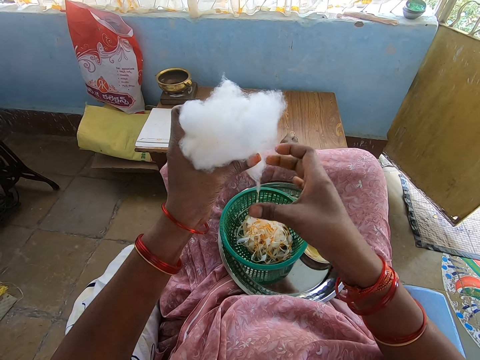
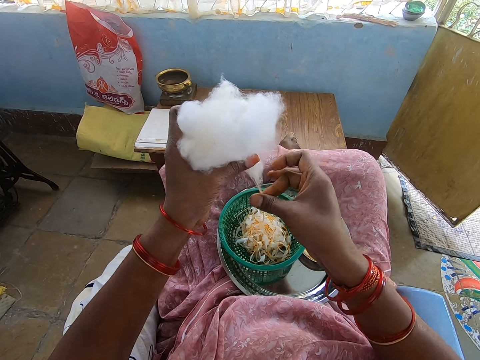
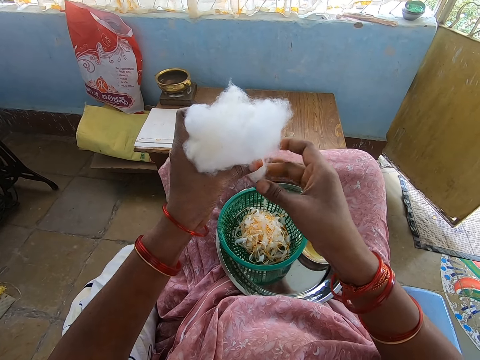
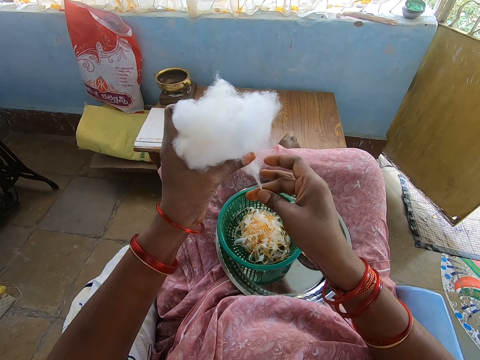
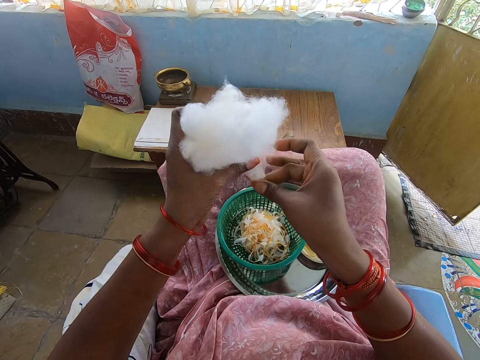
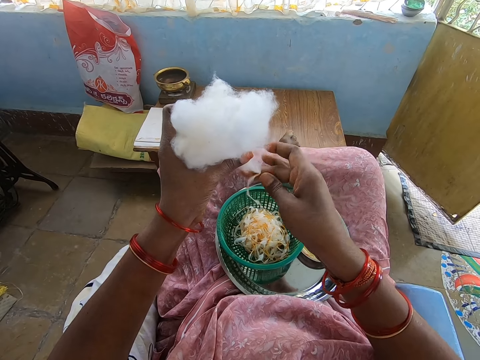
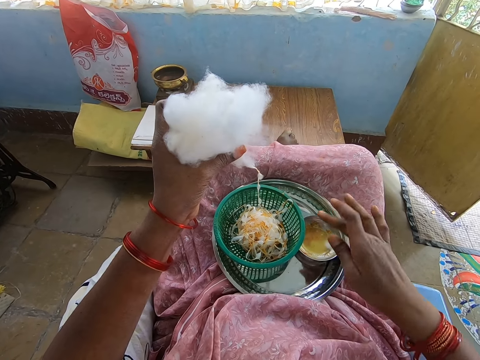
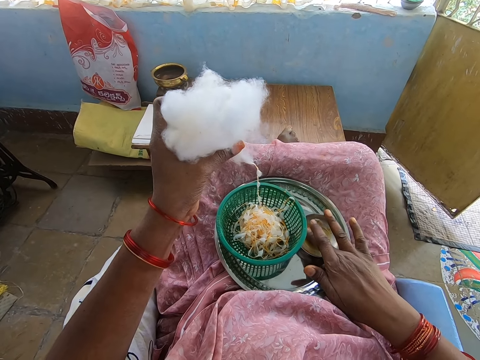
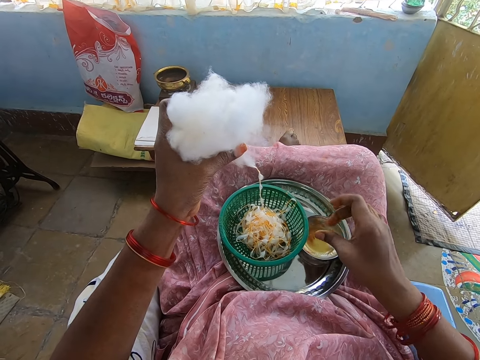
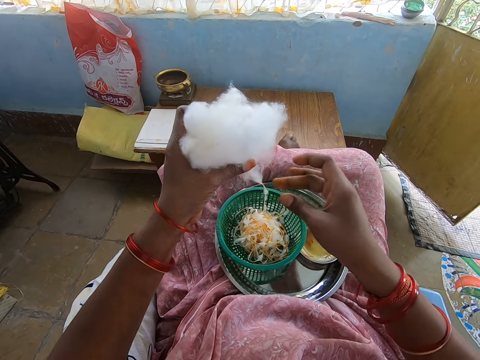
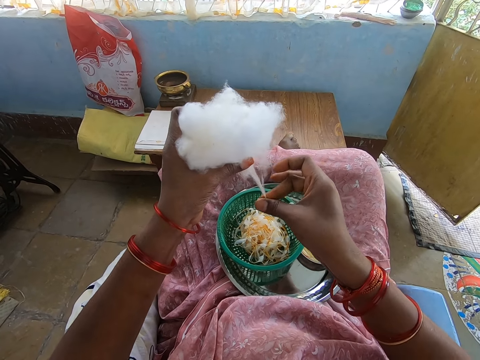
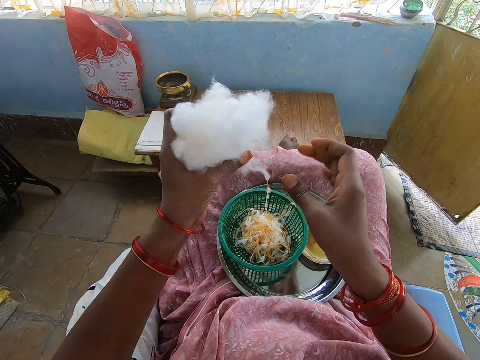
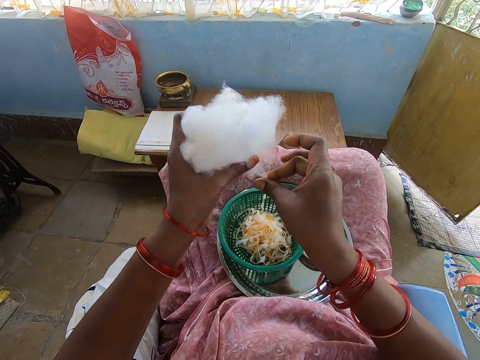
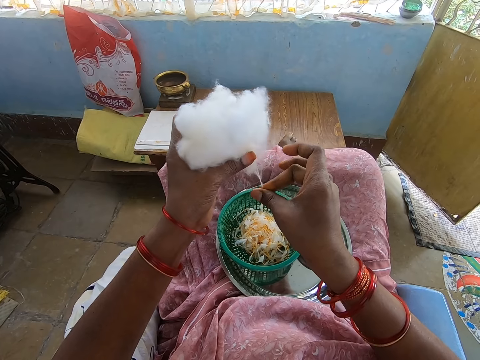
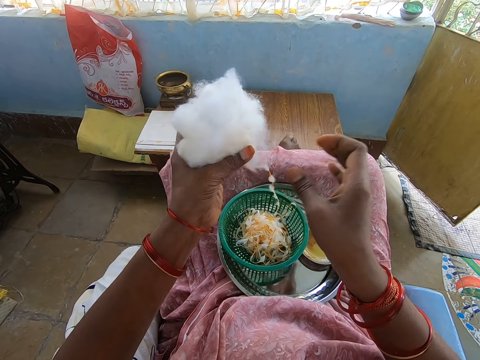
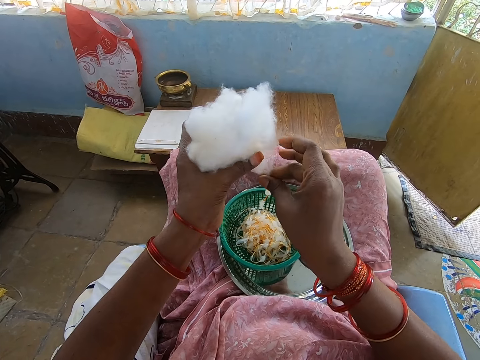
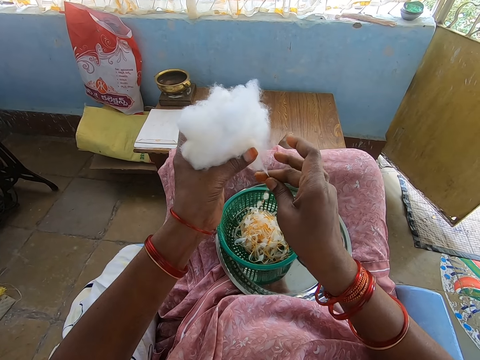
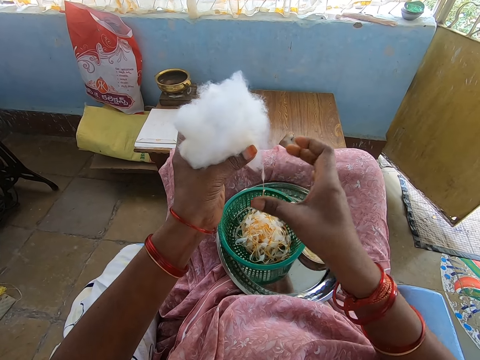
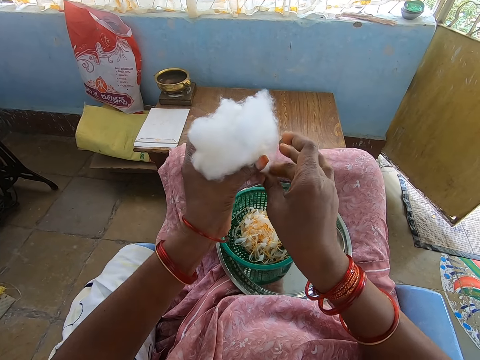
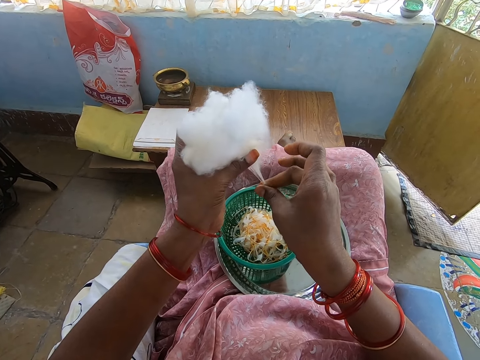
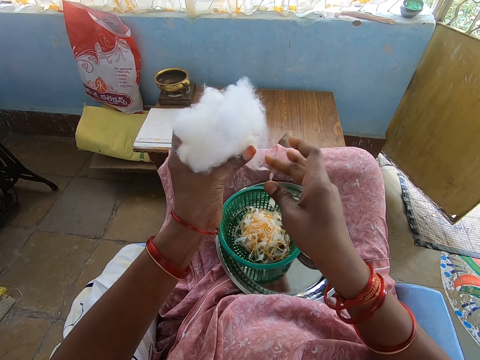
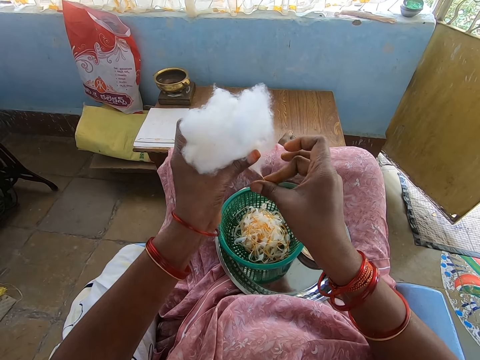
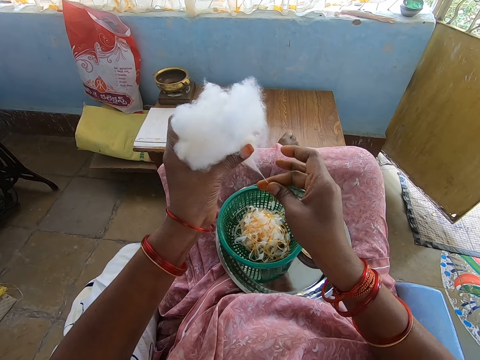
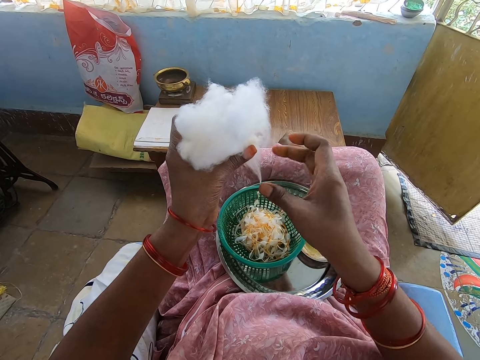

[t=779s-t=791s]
The camera wearer dips her right hand into the container of oil. She rolls the cotton in her left hand into a string of balls with her right hand. She pulls thread from the cotton wool.

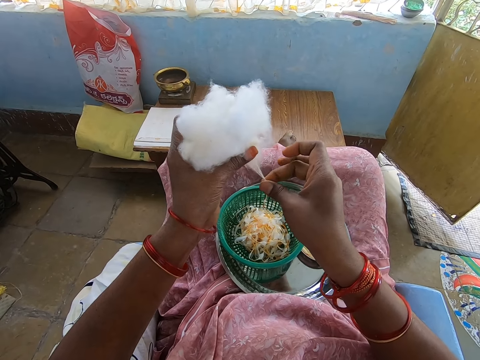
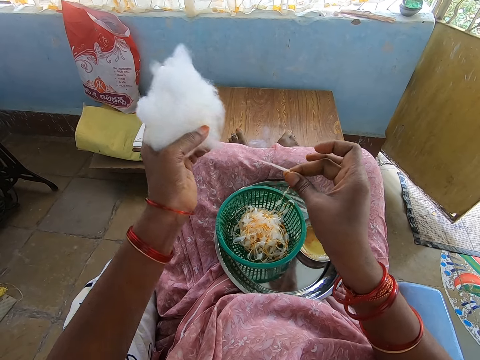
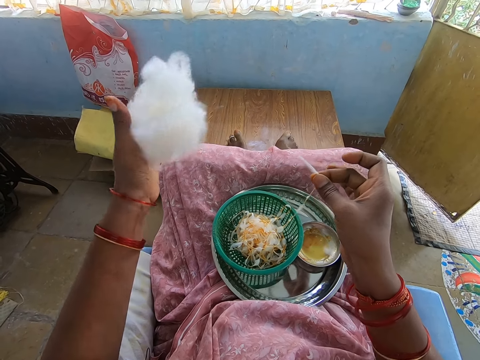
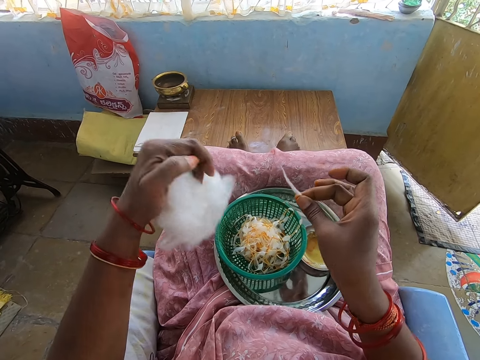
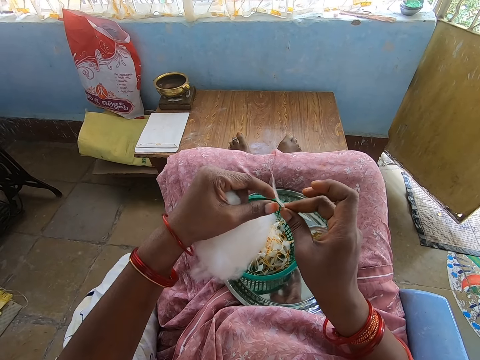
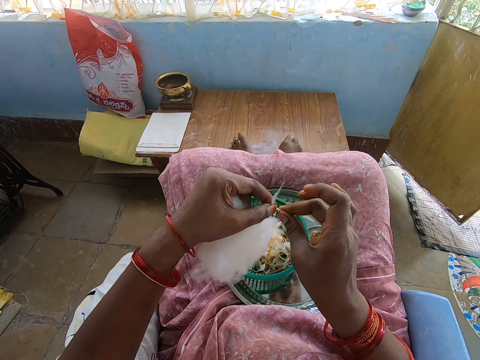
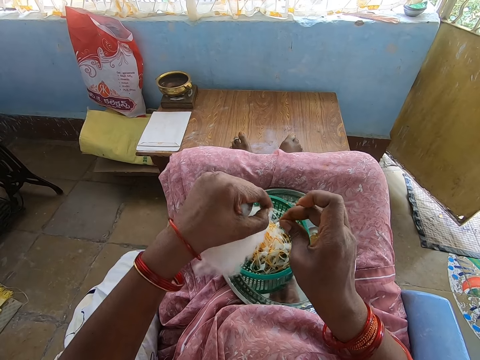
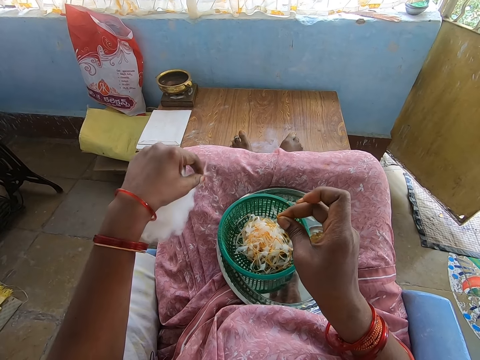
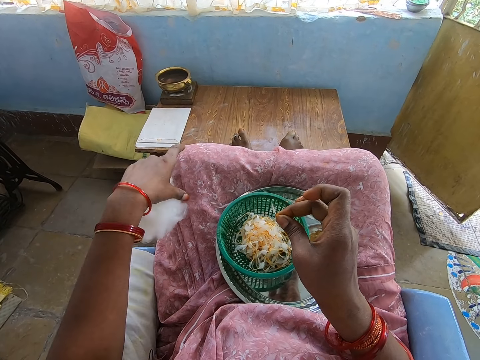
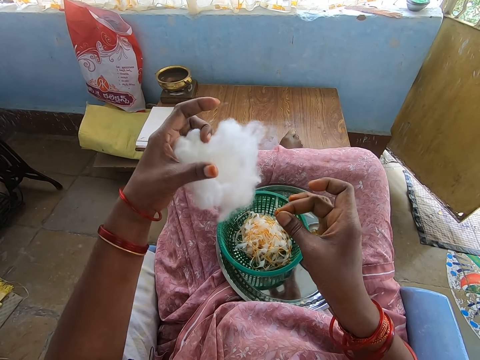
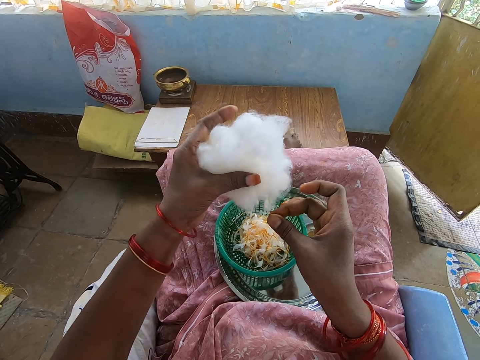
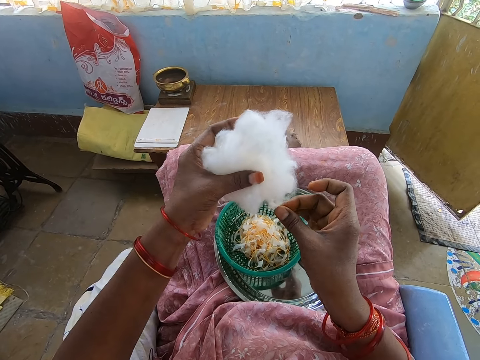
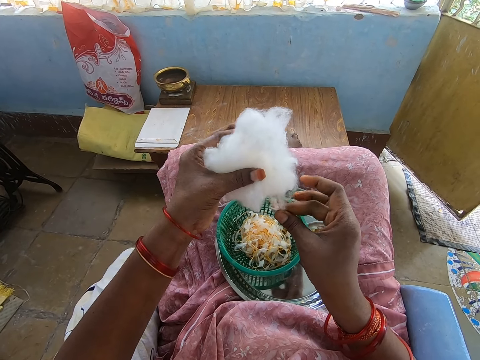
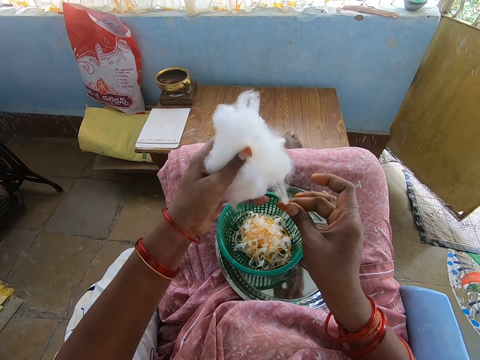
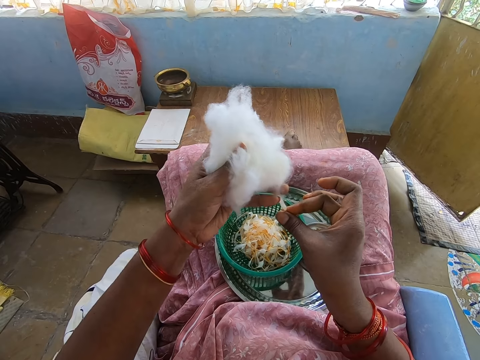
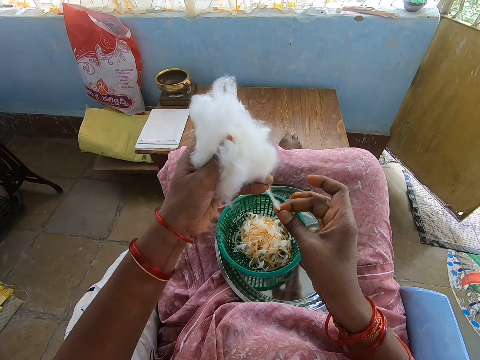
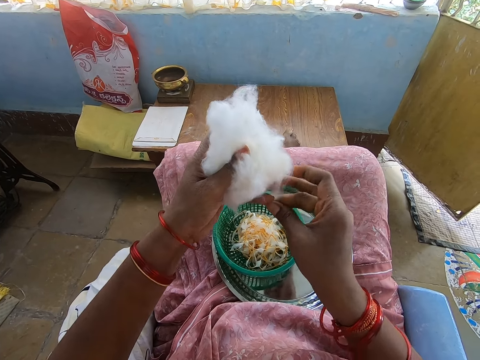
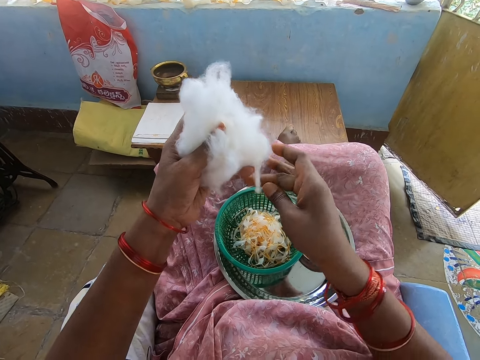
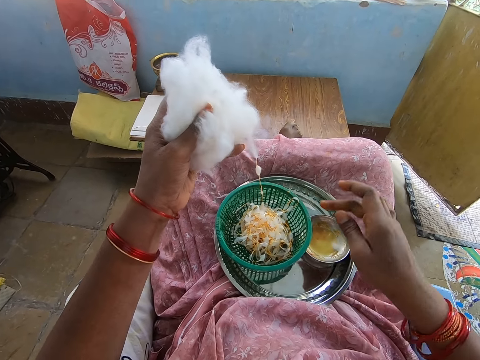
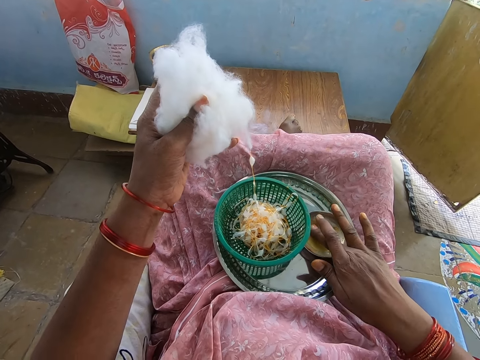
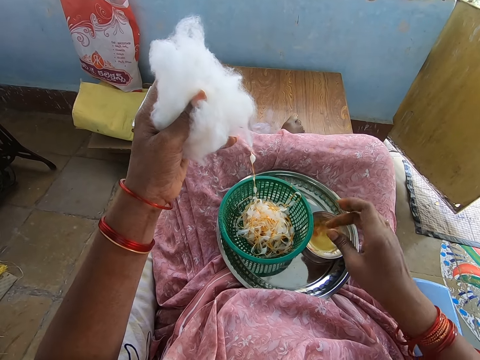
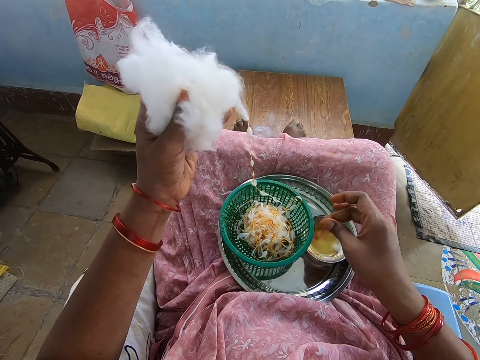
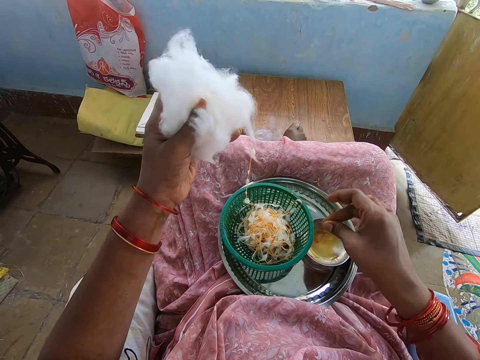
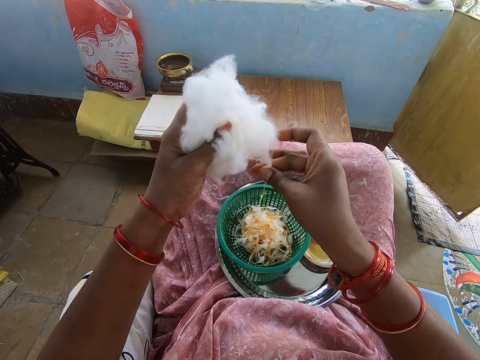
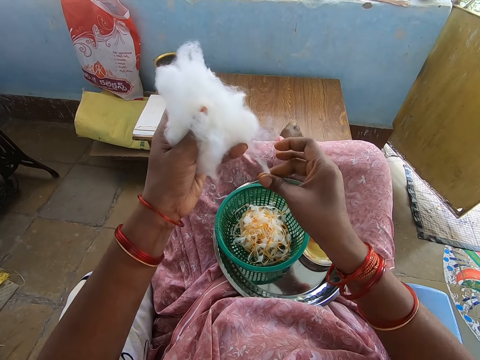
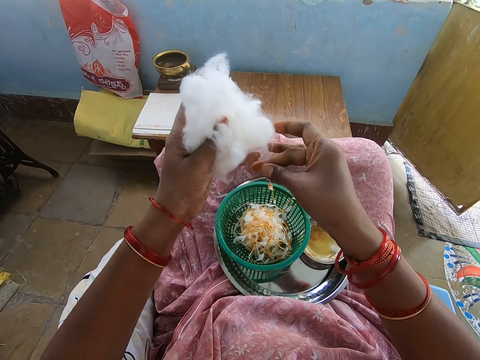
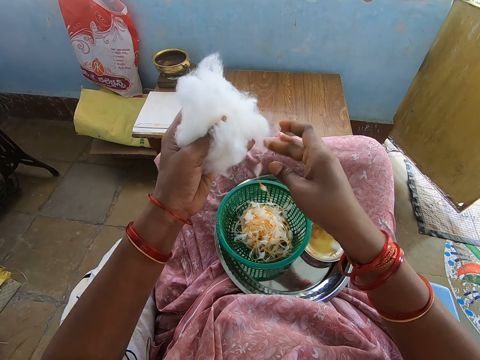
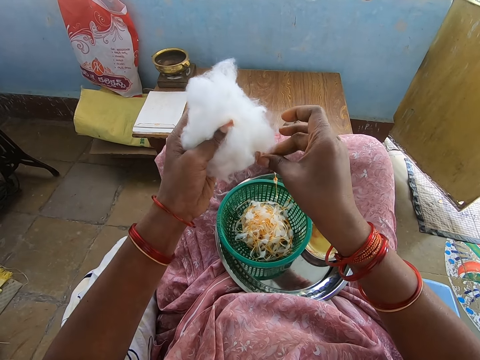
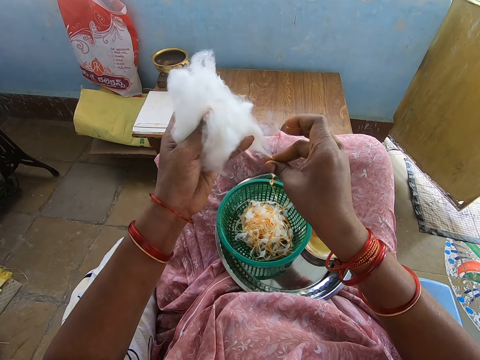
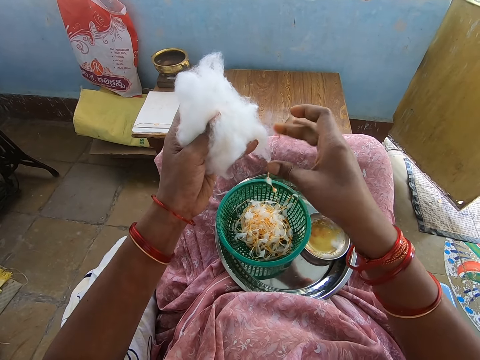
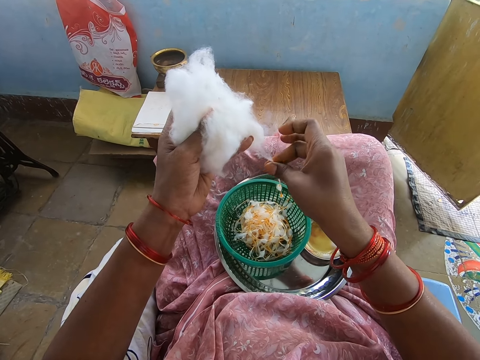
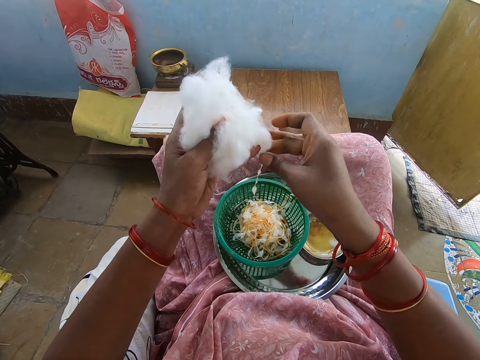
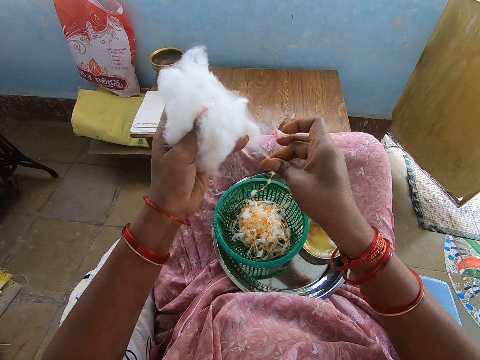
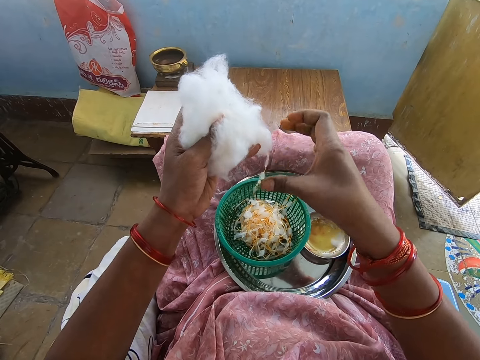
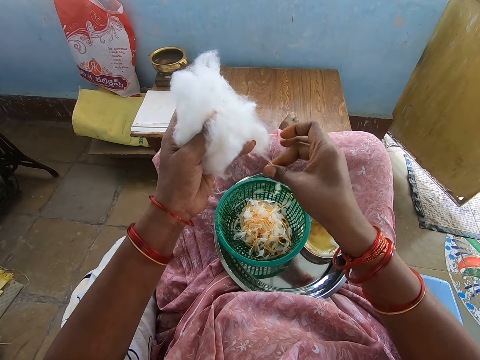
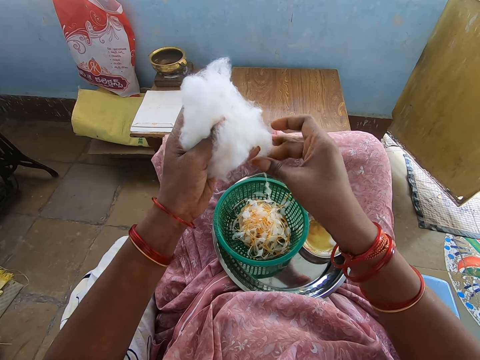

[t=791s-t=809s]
The camera wearer folds the thread in hand. She detangles the cotton from the string of balls in her right hand with her left hand. She pulls the thread. She drops the cotton on her lap with her left hand. She rolls the cotton in her left hand into a string of balls with her right hand. She pulls thread from the cotton wool. She dips her right hand into the container of oil. She rolls the cotton in her left hand into the string of balls with her right hand. She pulls thread from the cotton wool.
